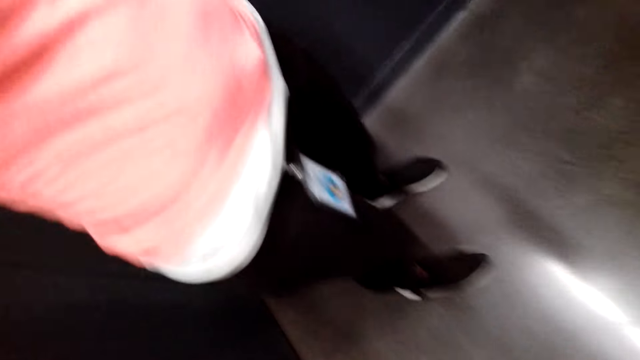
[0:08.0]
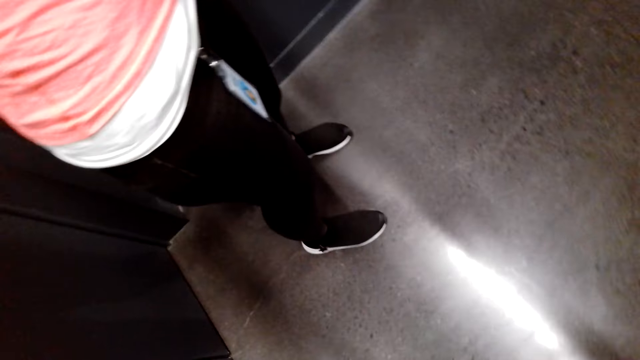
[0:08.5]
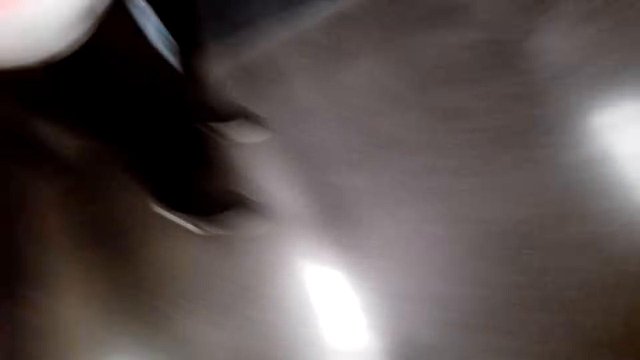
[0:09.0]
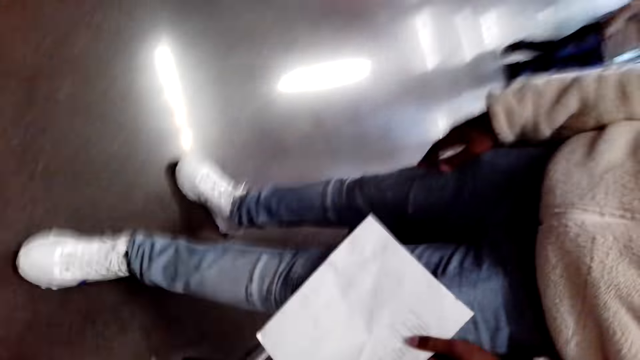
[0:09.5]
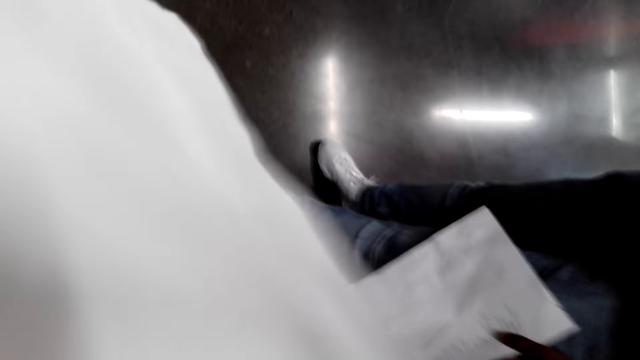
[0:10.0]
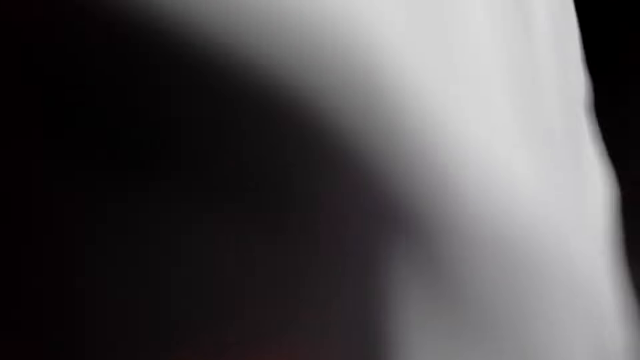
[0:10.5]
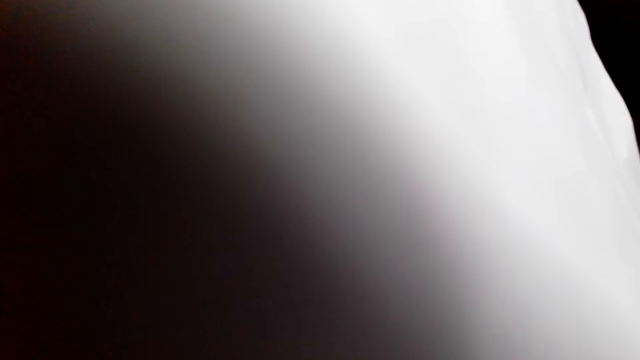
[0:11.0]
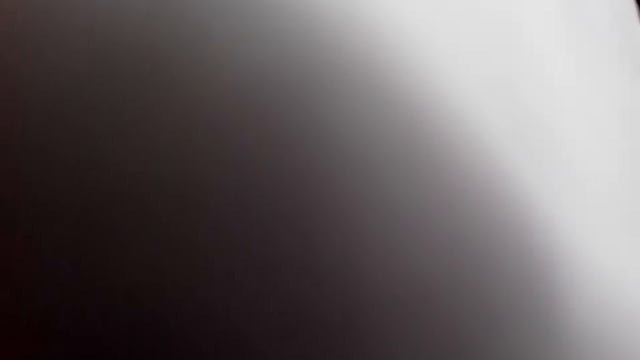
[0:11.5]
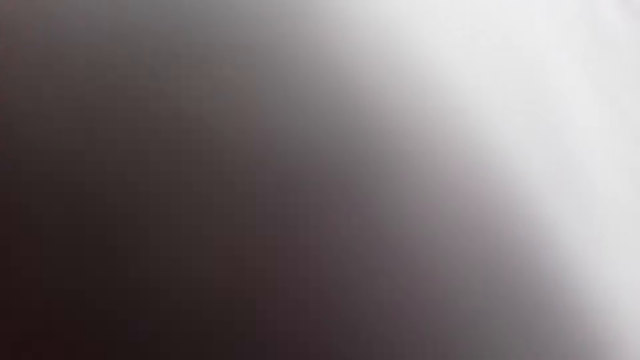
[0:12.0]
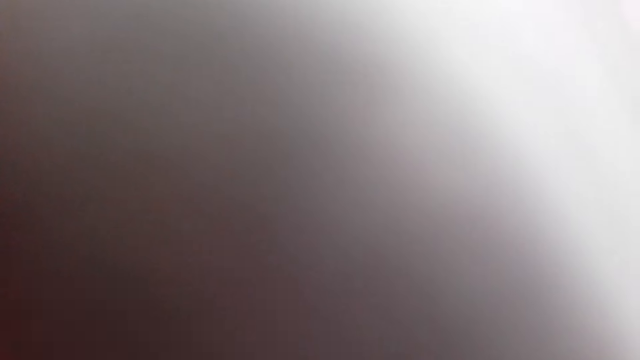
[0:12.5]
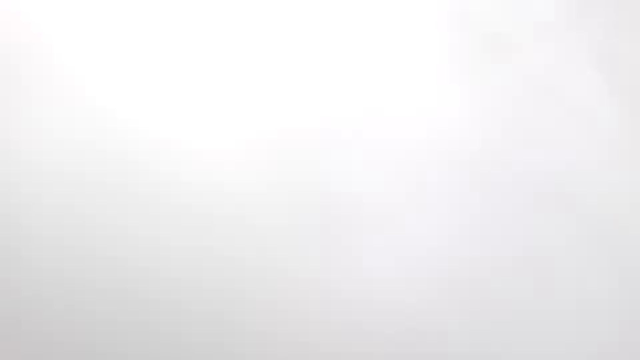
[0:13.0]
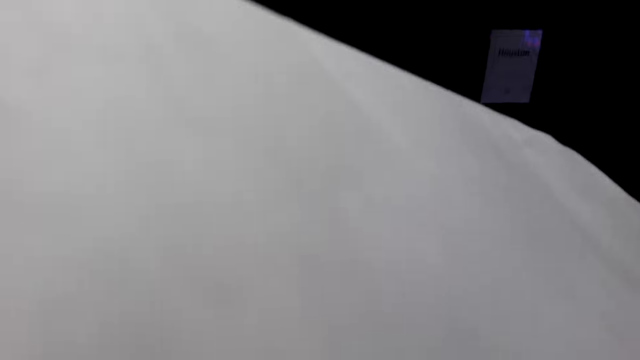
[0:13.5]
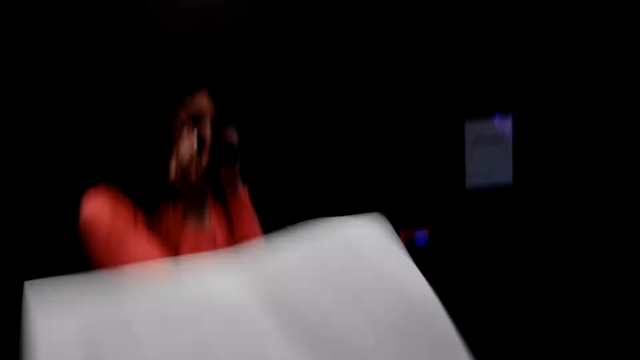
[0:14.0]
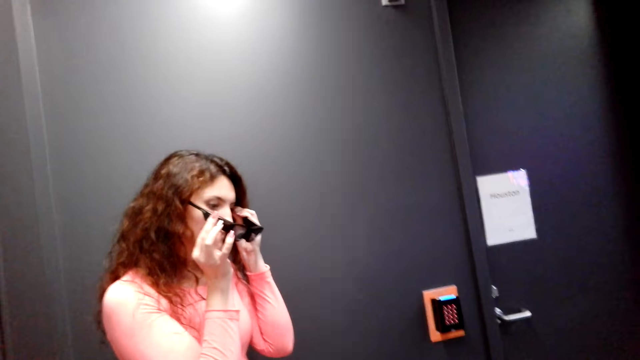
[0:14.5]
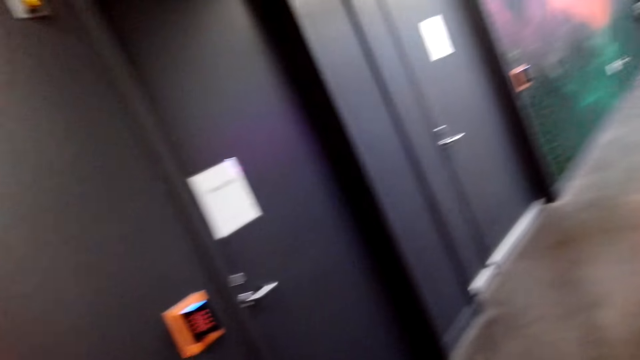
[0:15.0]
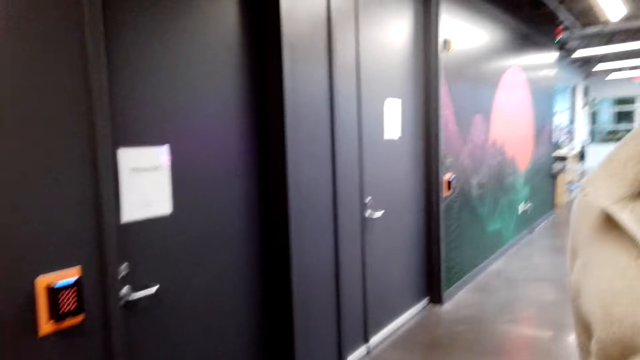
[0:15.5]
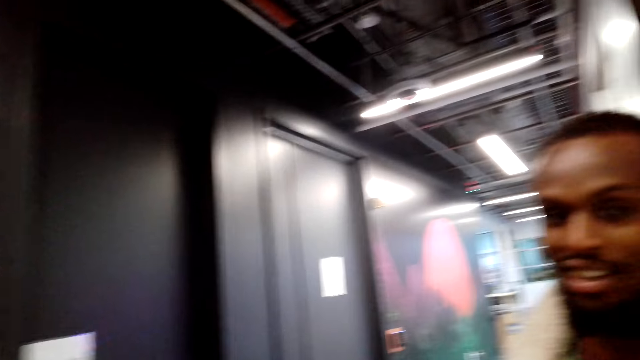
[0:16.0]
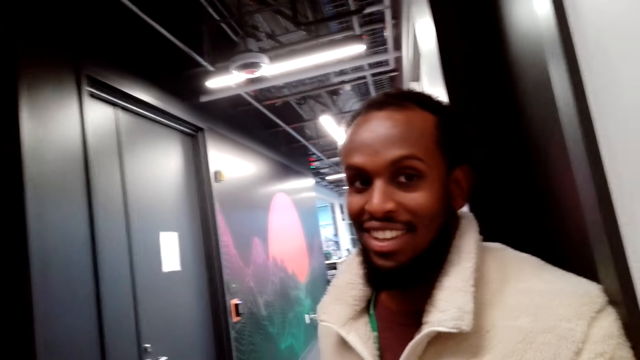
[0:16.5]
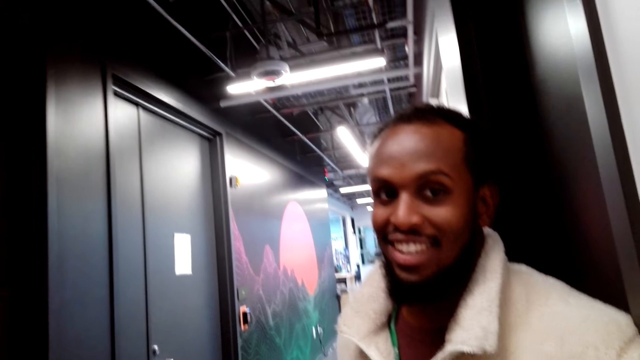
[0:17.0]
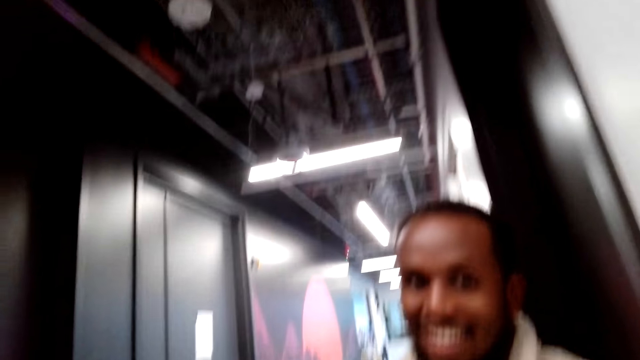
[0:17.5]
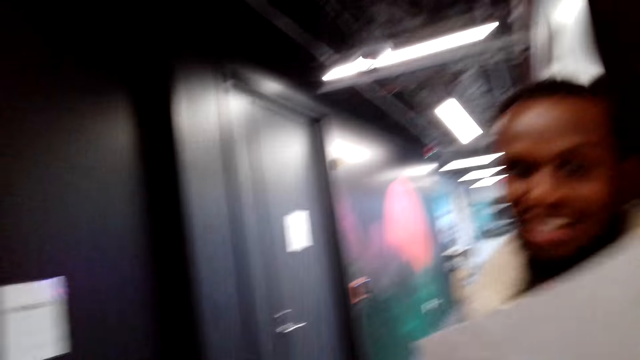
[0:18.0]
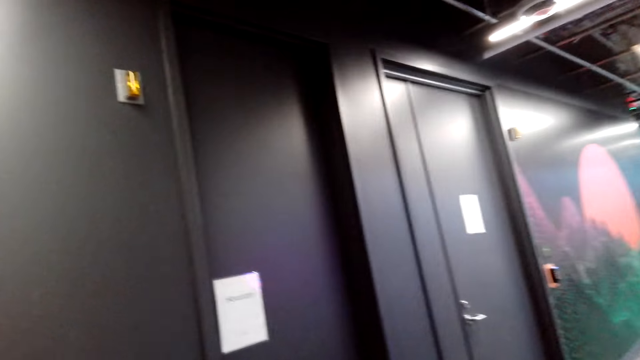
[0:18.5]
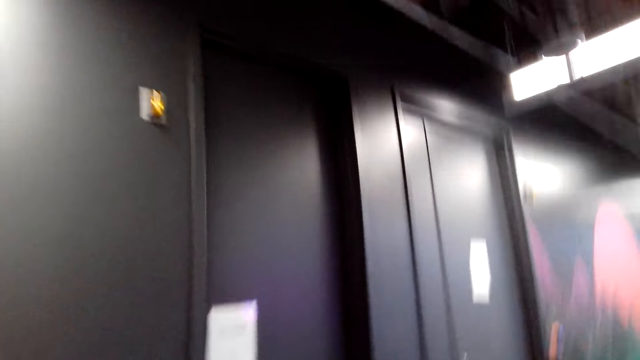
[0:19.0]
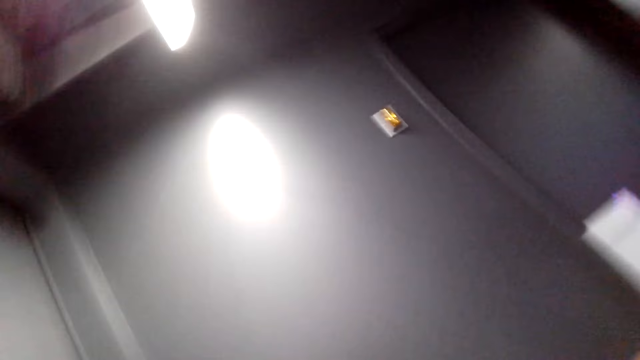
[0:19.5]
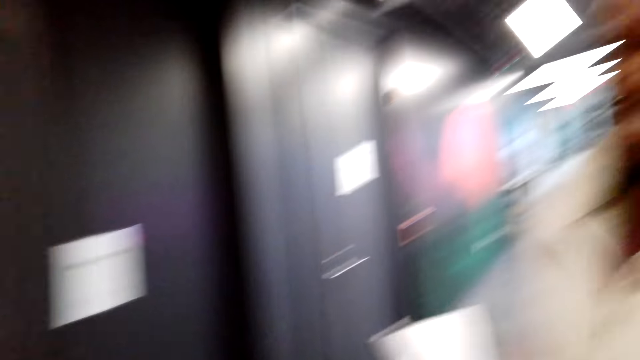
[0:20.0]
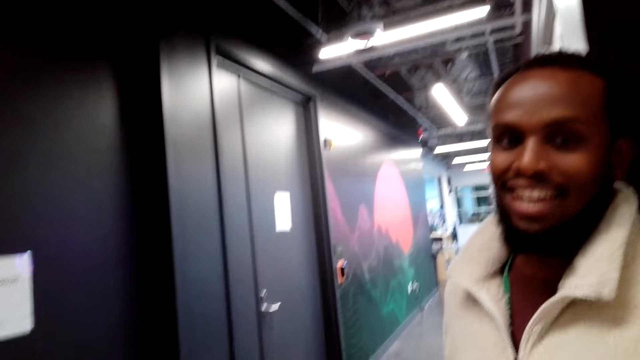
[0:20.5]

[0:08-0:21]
The camera wearer gives a man a camera. They wear a camera. A woman holds glasses. The camera wearer looks around. They interact with another man.

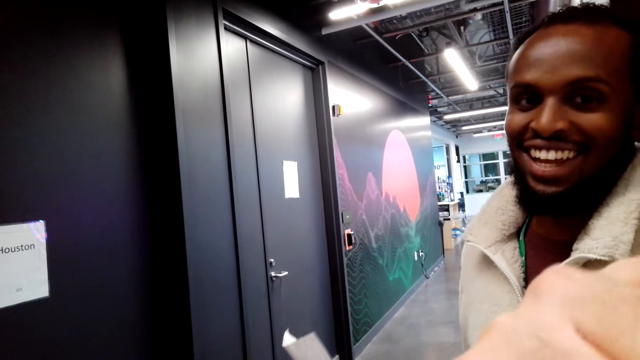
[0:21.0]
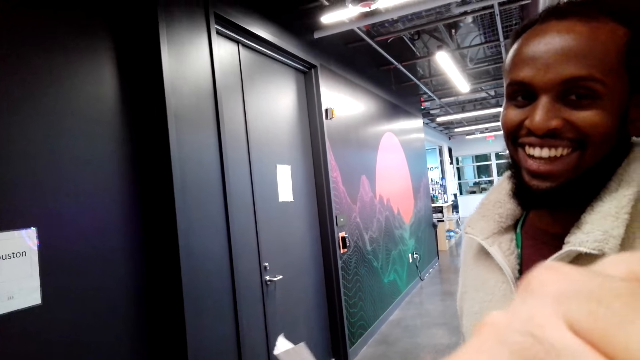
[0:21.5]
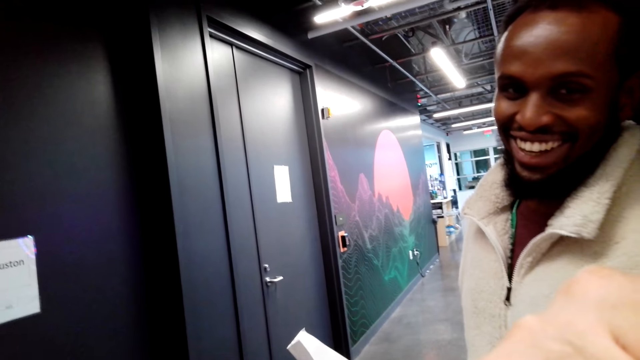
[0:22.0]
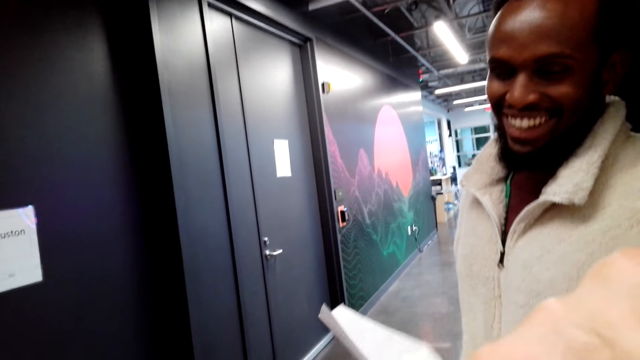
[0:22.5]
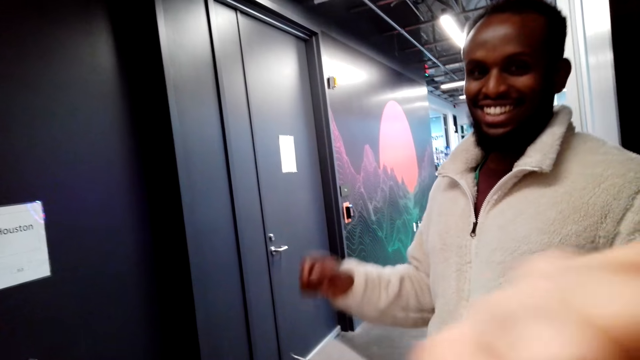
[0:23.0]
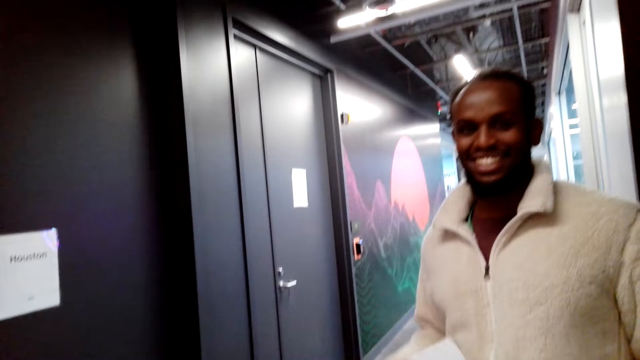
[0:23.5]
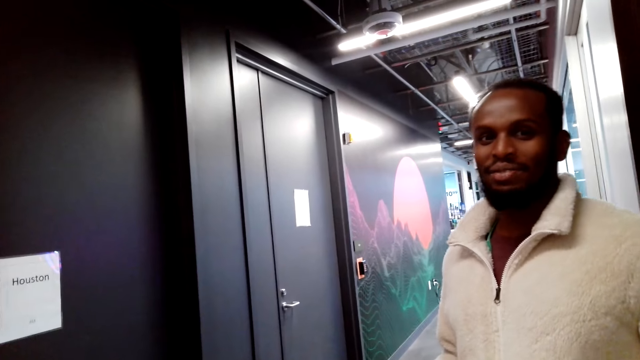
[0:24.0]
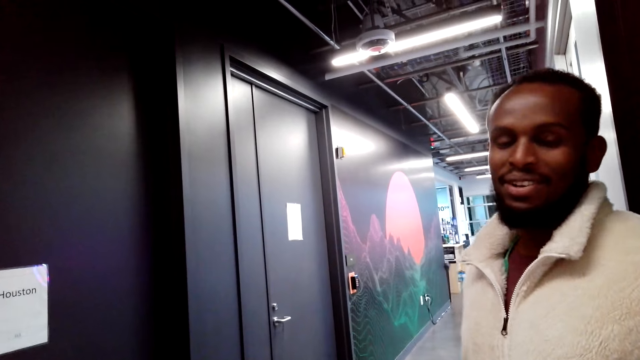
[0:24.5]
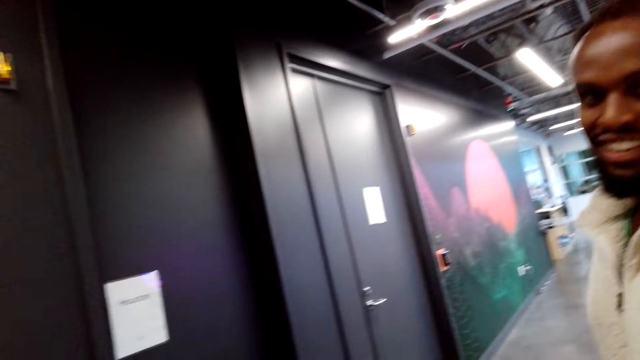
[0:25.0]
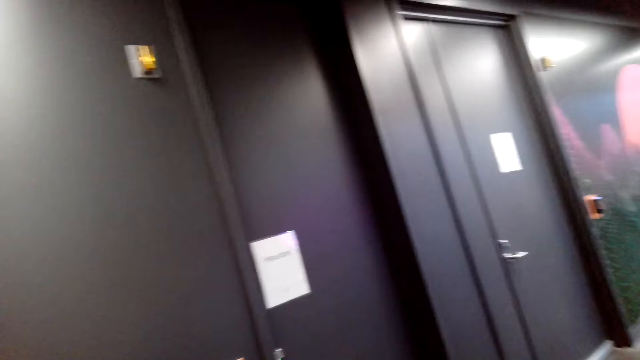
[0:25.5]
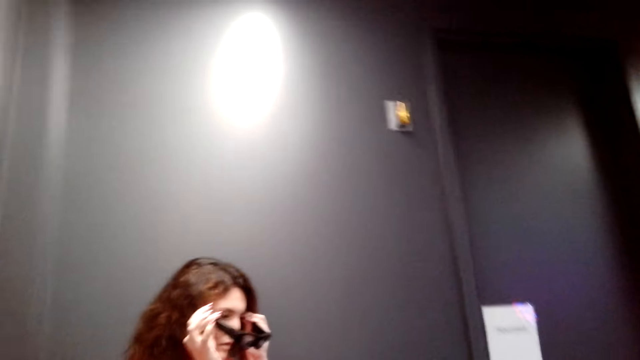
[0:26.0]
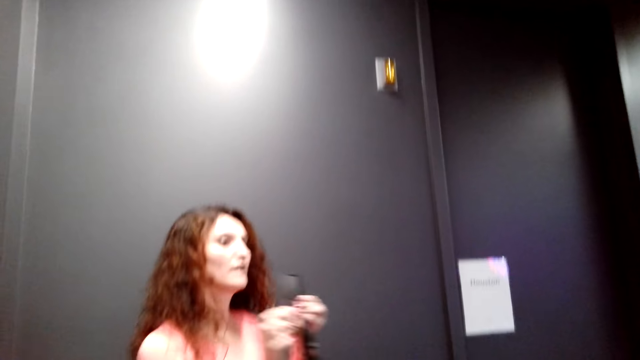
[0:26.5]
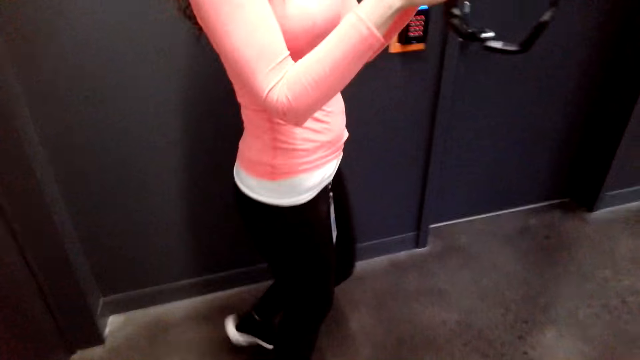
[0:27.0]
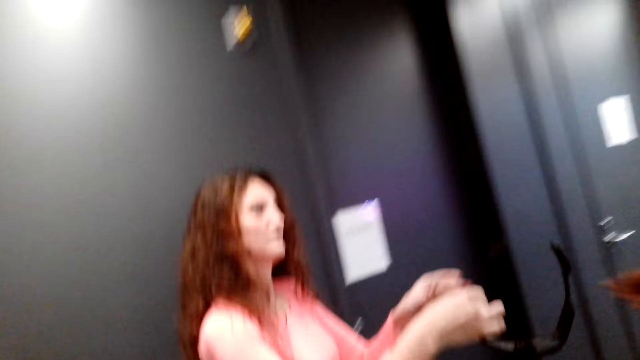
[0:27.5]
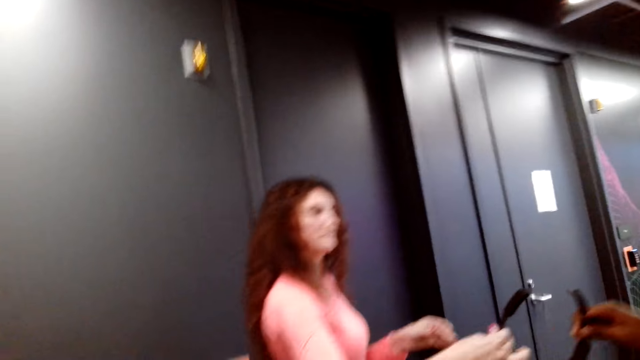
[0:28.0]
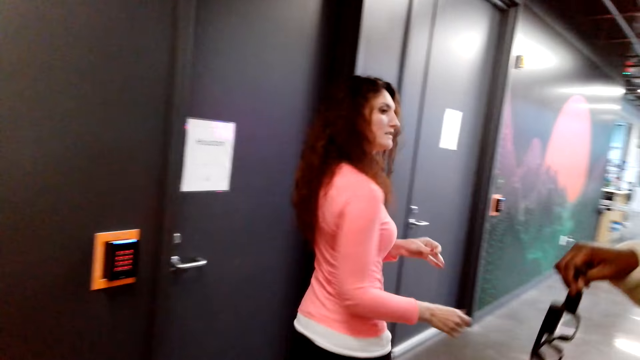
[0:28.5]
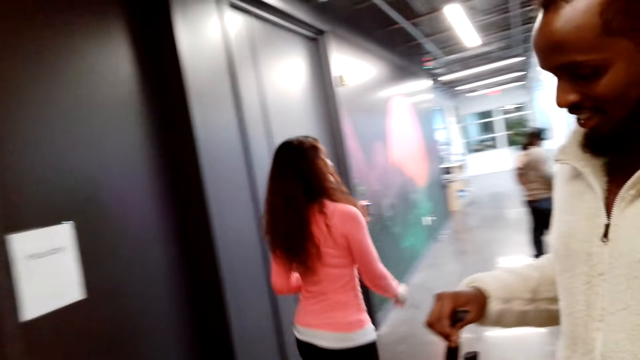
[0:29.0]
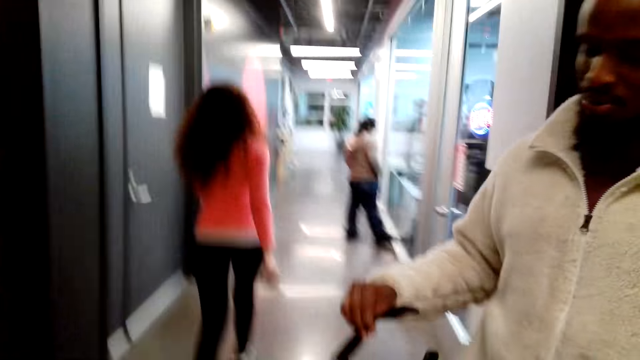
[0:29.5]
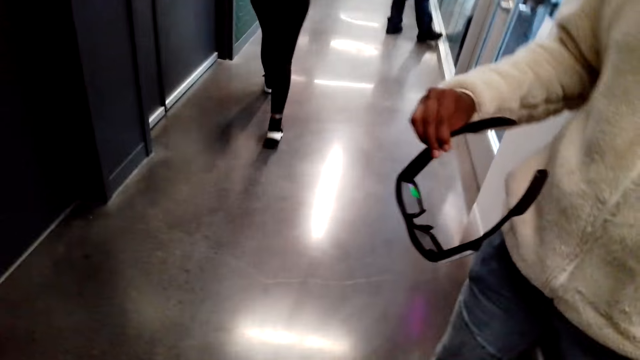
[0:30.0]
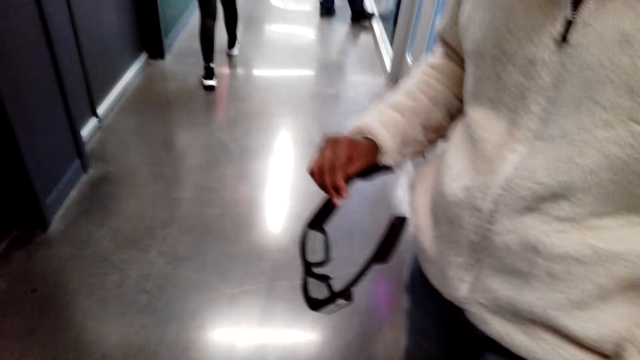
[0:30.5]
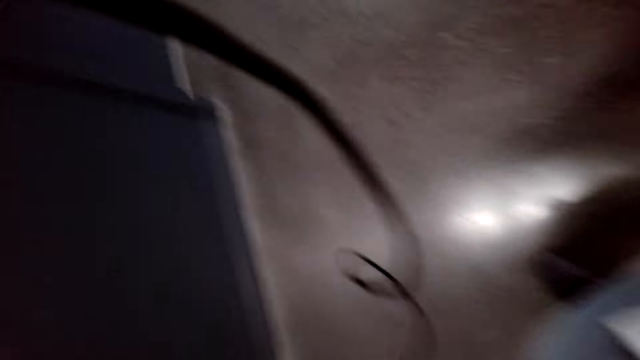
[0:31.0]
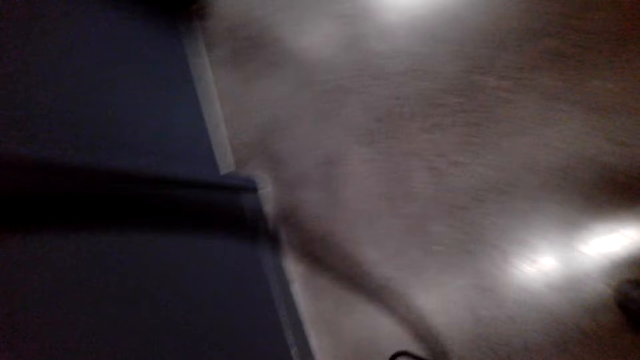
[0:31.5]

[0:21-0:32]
The camera wearer touches his face. A woman removes the glasses, walks forward, gives a man sunglasses, and walks around the supermarket.
